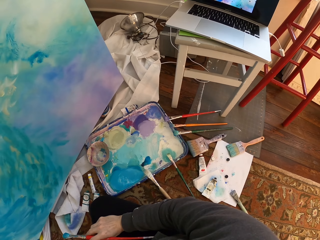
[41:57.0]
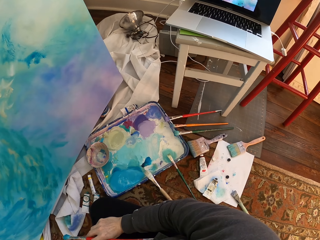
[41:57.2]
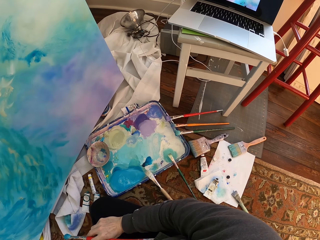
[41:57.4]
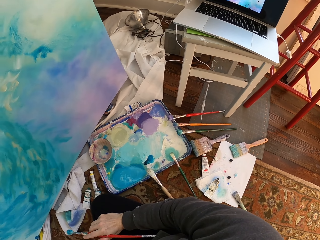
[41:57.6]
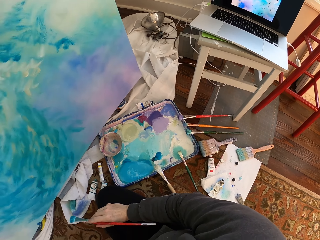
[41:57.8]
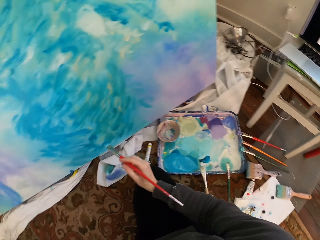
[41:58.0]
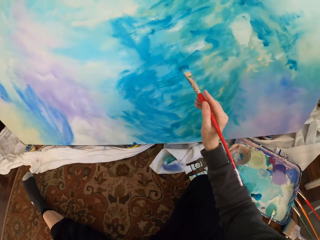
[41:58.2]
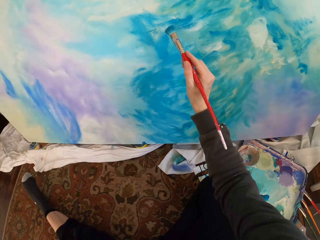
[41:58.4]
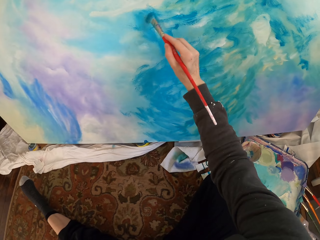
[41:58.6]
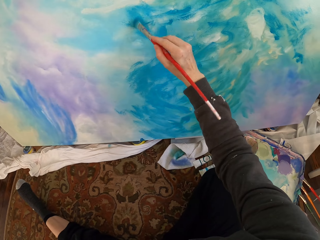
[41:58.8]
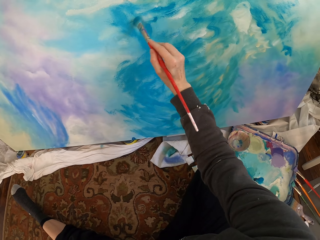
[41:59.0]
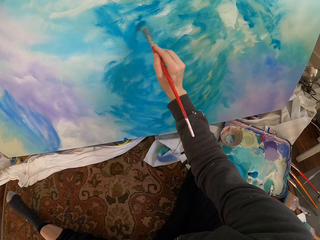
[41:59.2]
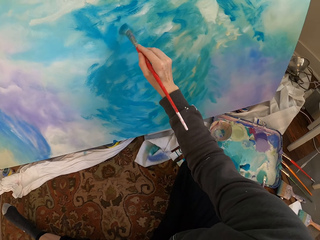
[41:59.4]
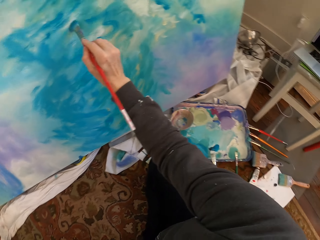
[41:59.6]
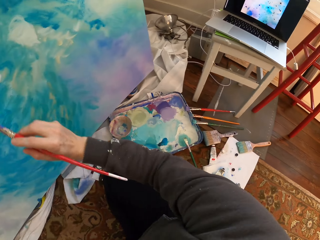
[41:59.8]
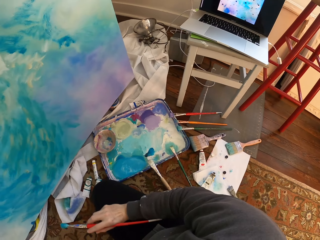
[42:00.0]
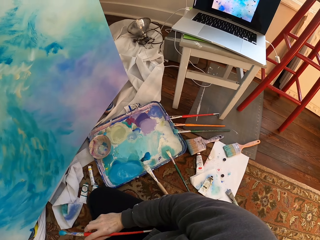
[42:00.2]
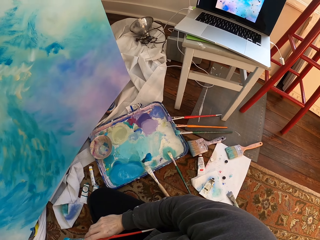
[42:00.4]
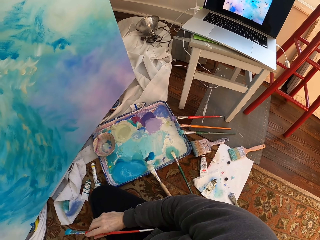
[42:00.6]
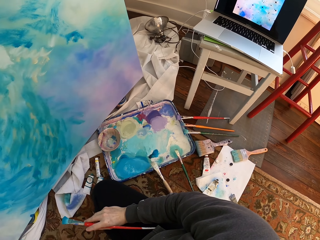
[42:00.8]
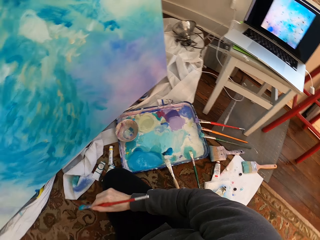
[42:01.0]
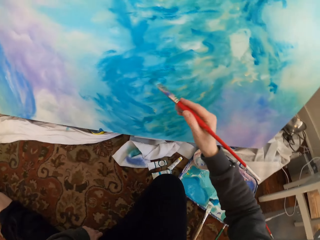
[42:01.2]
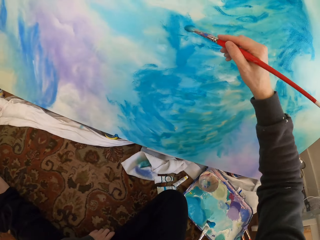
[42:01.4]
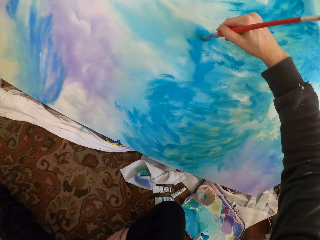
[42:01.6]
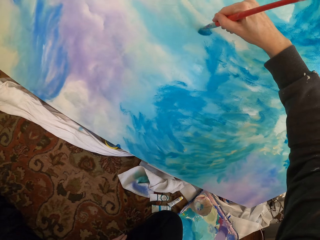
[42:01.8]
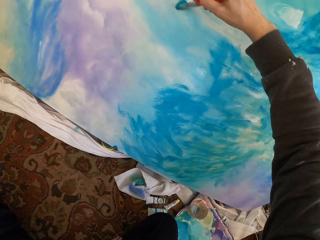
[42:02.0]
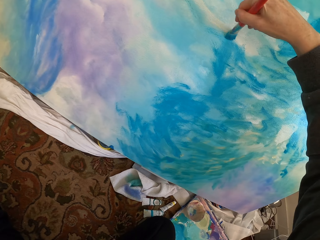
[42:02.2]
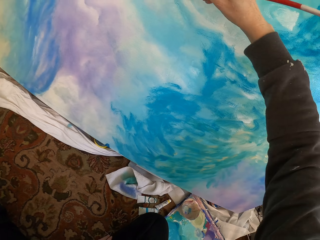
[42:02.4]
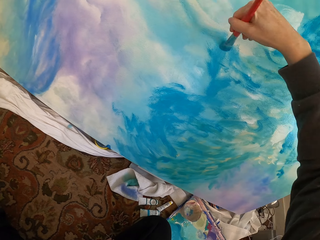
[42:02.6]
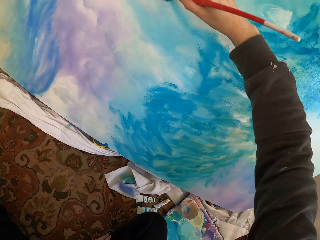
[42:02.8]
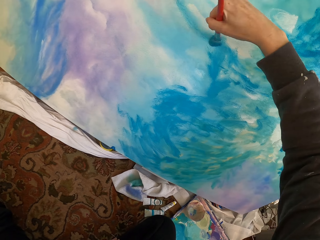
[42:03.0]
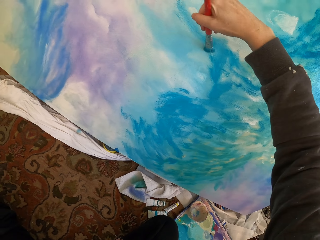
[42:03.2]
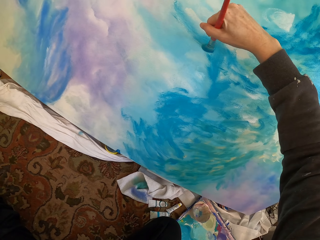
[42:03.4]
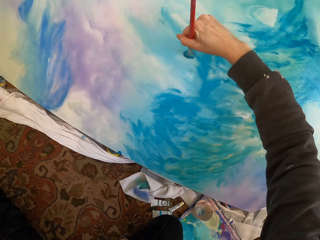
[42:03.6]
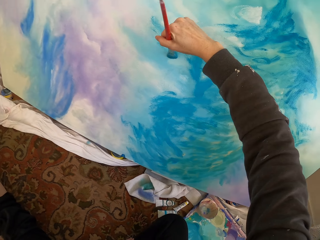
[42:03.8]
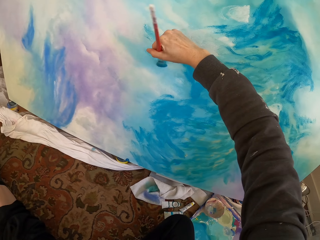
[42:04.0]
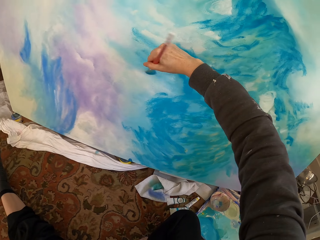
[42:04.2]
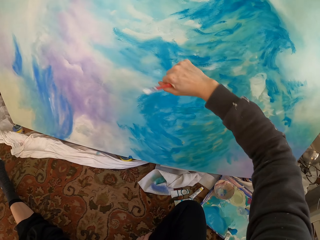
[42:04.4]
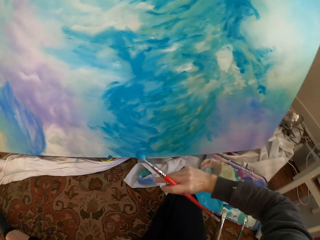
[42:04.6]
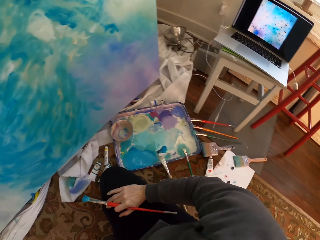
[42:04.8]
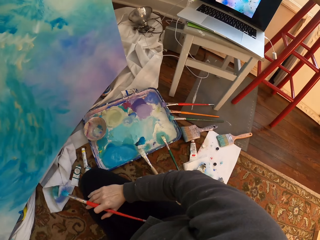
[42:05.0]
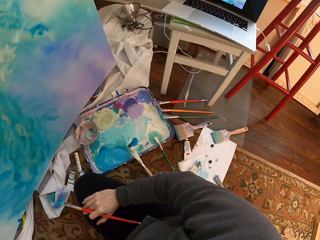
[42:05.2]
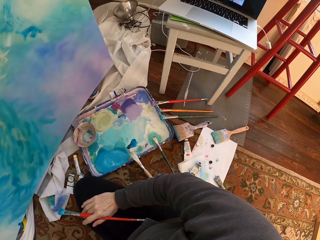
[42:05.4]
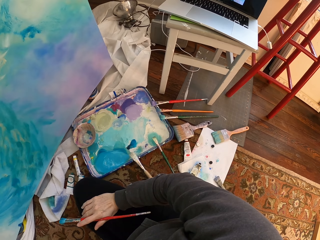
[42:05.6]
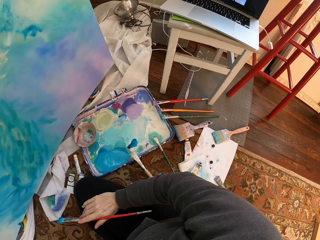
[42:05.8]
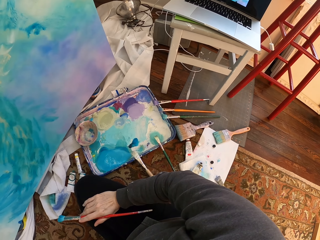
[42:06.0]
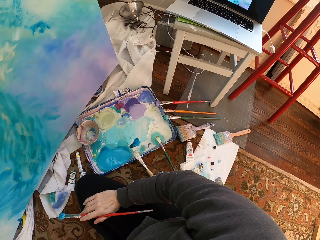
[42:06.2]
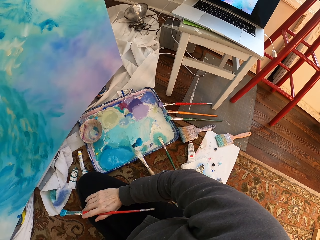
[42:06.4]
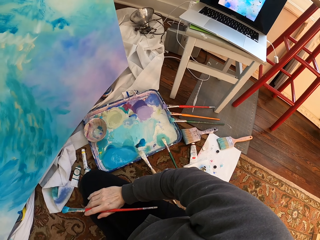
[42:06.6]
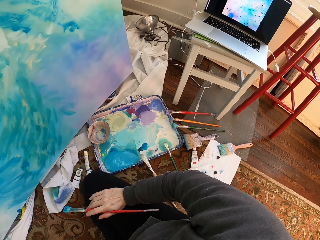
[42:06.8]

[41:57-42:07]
The camera wearer removes the brush from the paint work. They look at the paint work. They paint. They remove the brush from the paint work. They paint. They remove the brush from the paint work.

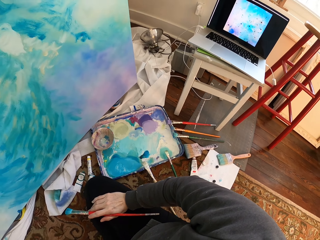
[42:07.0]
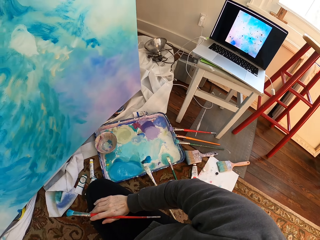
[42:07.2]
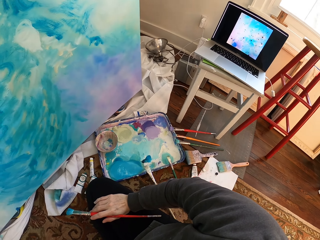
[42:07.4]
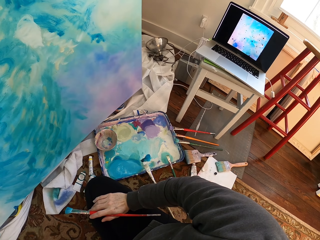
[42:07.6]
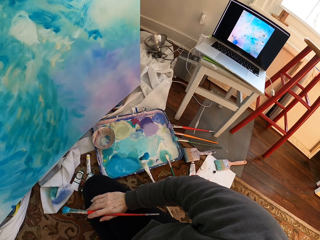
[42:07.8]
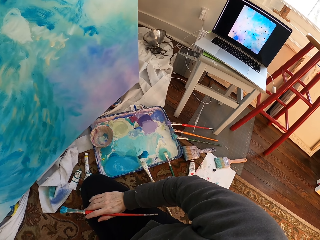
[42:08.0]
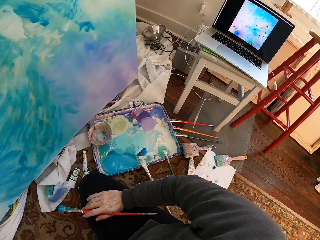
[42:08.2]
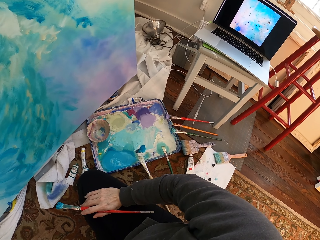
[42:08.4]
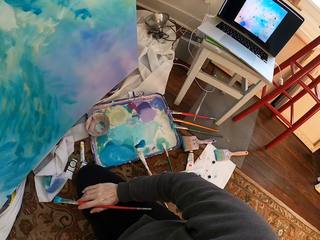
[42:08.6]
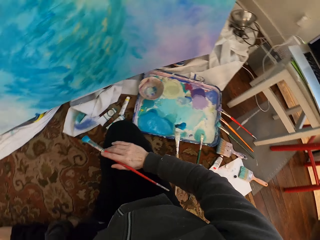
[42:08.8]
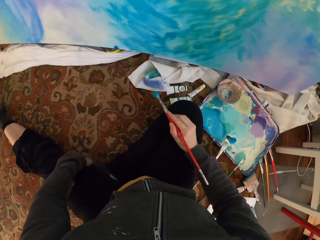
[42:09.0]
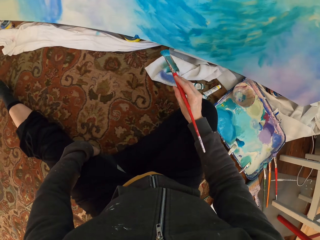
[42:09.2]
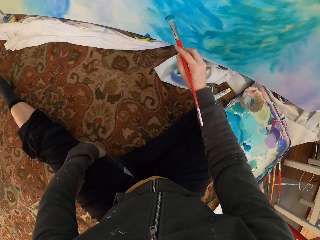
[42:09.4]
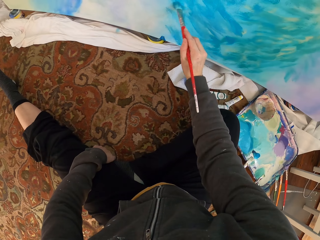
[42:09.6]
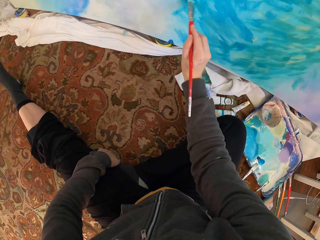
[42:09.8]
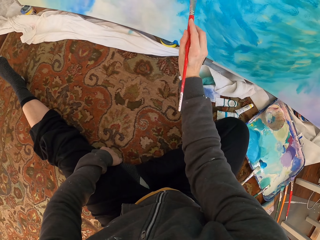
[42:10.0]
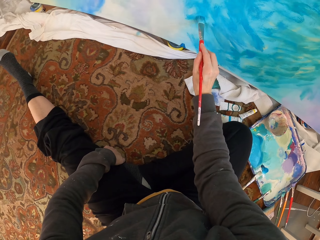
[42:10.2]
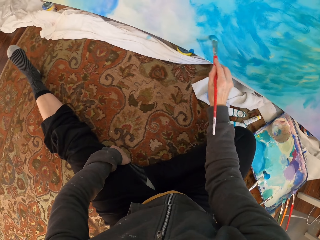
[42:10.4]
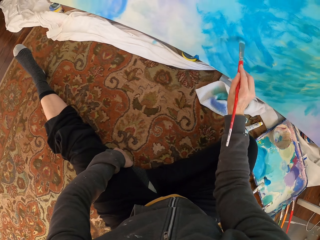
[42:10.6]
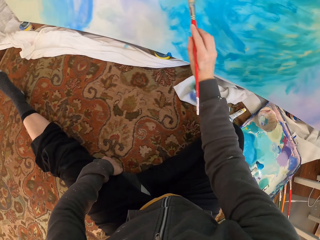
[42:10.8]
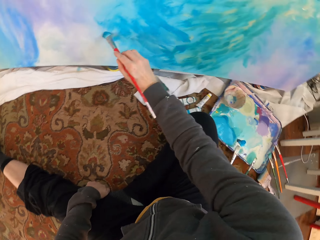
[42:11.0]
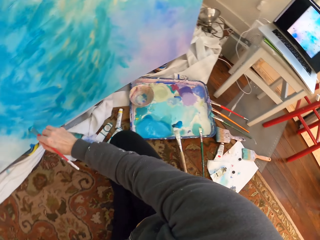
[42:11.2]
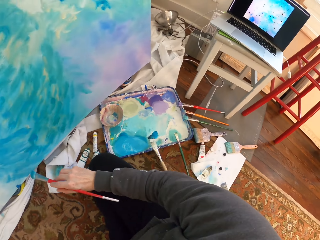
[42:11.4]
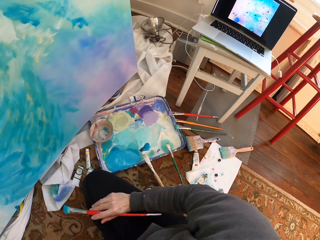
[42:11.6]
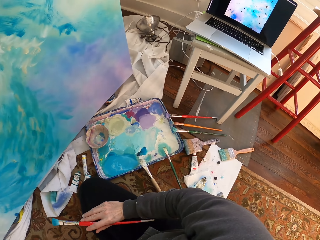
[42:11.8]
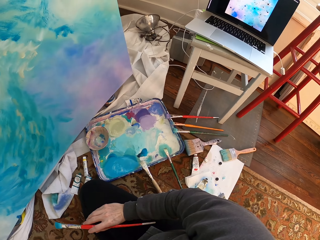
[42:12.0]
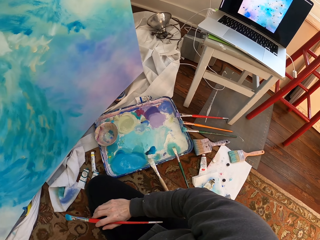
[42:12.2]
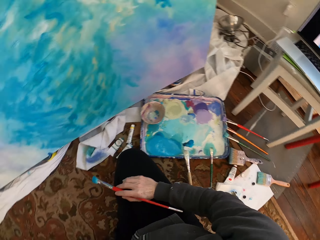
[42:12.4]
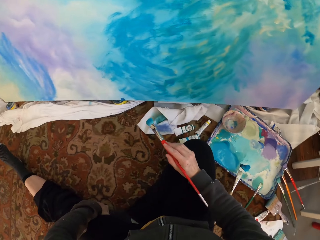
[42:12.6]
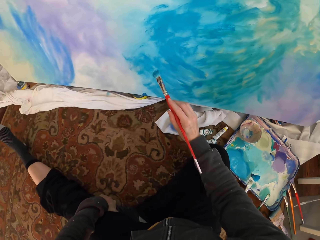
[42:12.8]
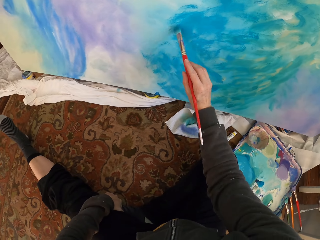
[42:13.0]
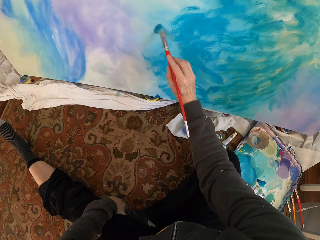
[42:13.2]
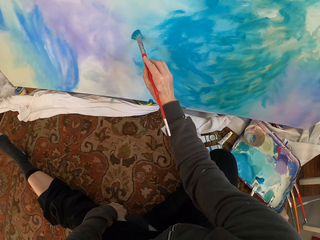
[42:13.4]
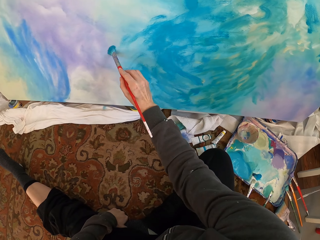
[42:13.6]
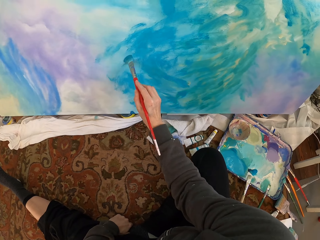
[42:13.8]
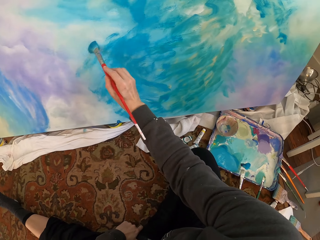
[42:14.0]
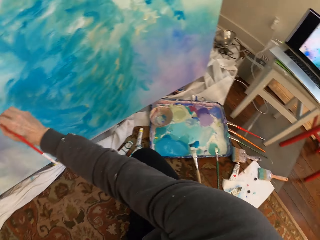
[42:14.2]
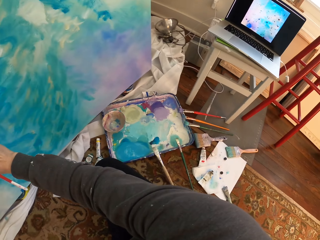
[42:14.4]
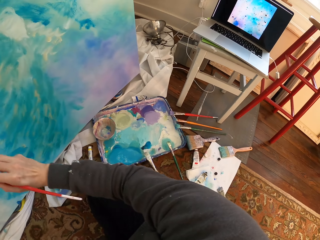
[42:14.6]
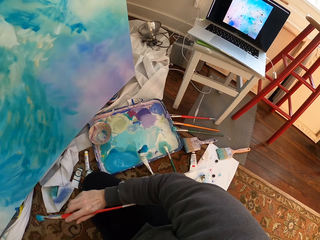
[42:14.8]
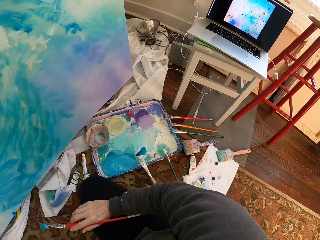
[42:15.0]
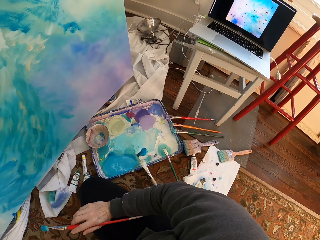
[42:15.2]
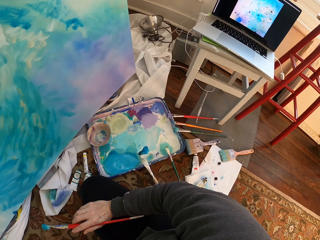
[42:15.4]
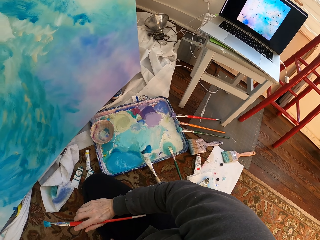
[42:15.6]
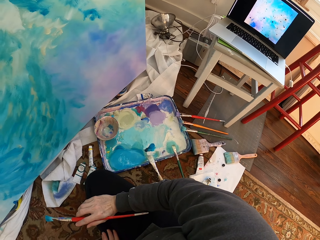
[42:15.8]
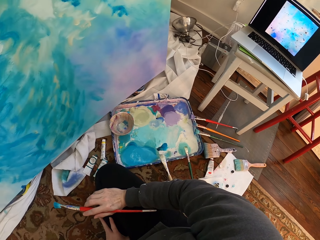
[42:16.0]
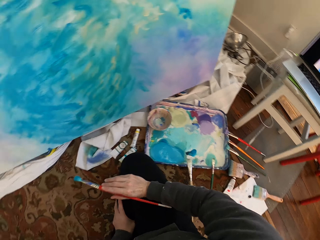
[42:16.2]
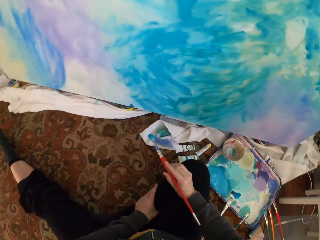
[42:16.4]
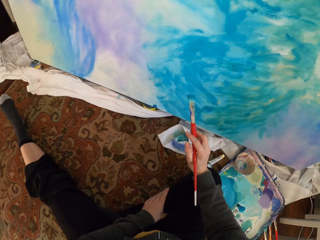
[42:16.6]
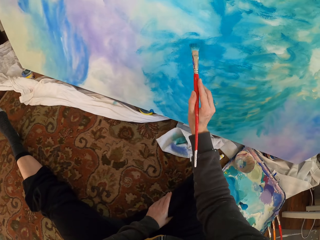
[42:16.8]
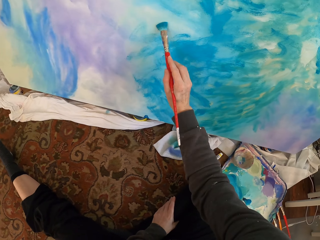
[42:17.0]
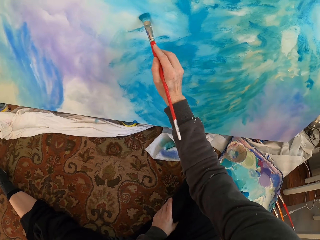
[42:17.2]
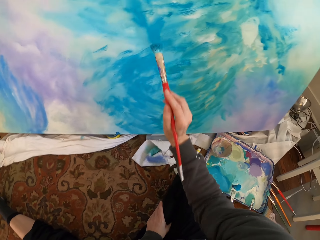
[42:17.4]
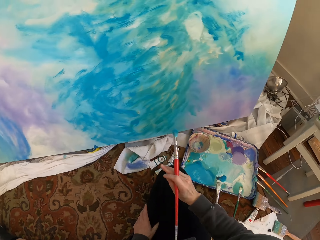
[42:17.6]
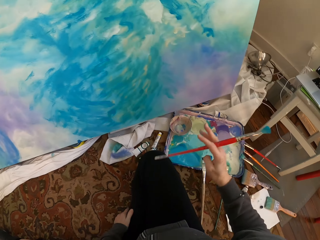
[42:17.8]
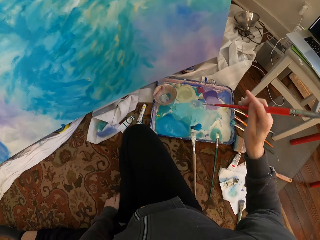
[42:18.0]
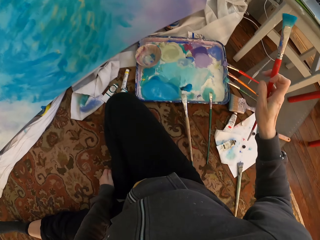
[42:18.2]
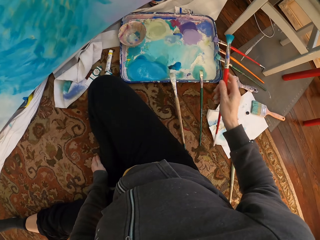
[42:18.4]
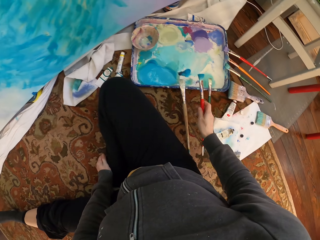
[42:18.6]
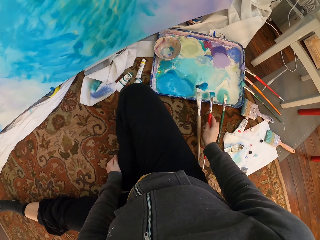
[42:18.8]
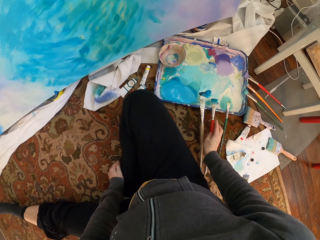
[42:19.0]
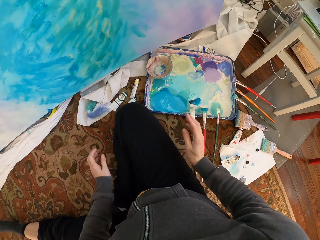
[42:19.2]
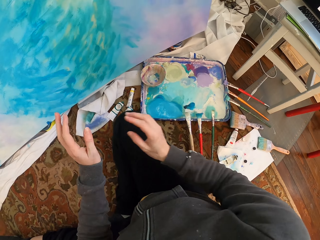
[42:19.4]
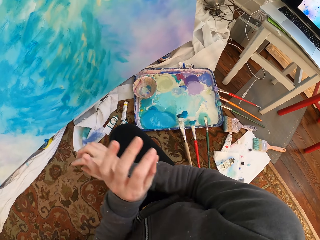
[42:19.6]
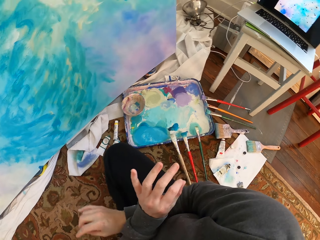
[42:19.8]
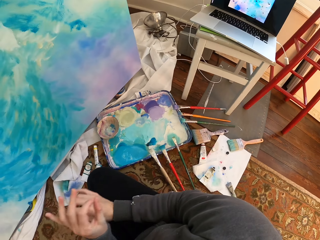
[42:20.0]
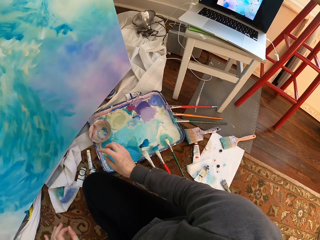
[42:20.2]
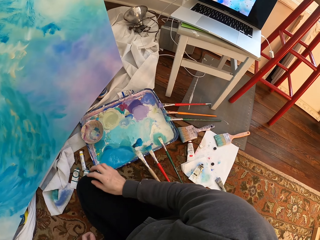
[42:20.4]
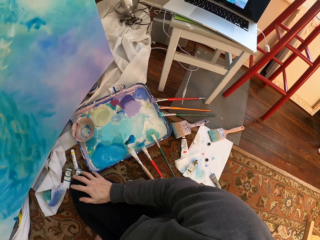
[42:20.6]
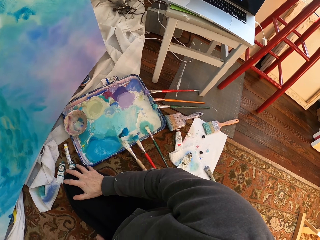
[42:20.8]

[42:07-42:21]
The camera wearer places her hand with the brush on her leg. She looks at the paint work. She paints. She removes the brush from the paint work. She paints. She removes the brush from the paint work. She places her hand with the brush on her leg. She paints. She places the paint brush on a paint container or holder.
